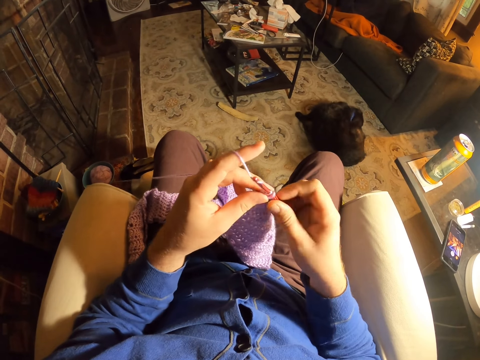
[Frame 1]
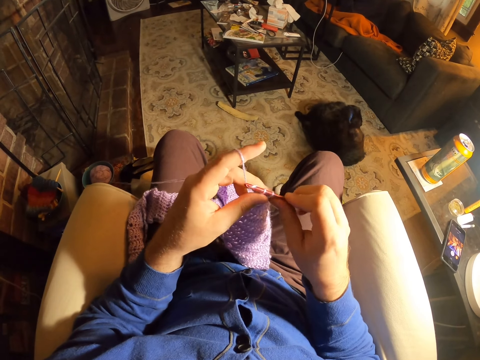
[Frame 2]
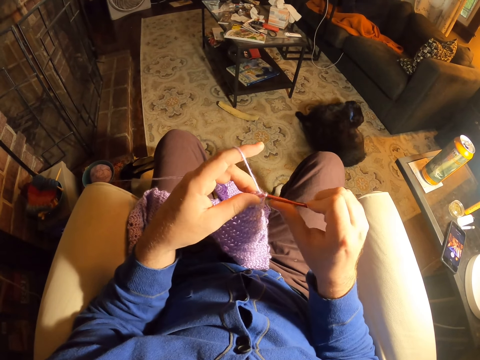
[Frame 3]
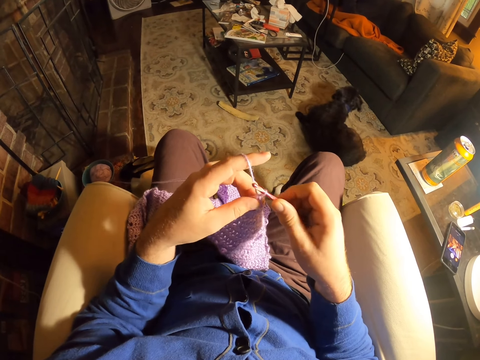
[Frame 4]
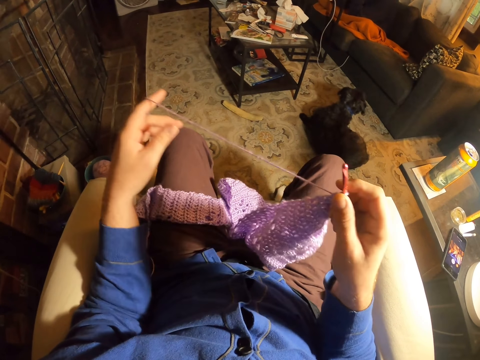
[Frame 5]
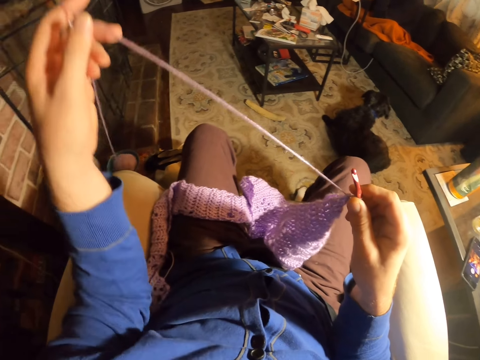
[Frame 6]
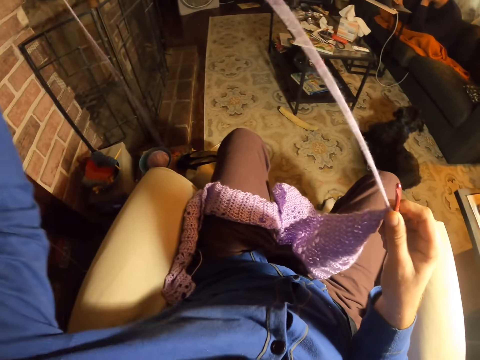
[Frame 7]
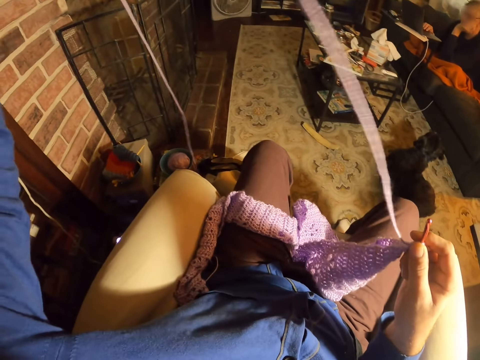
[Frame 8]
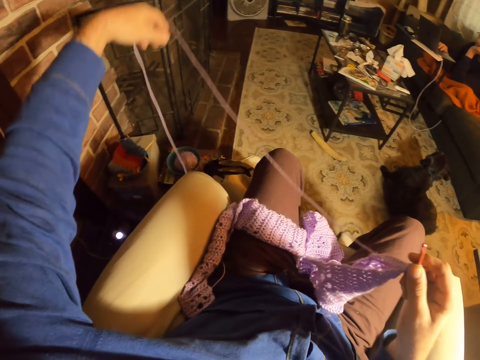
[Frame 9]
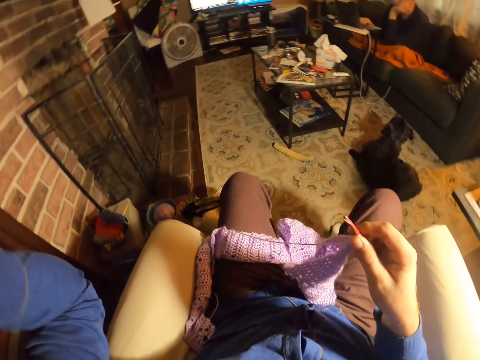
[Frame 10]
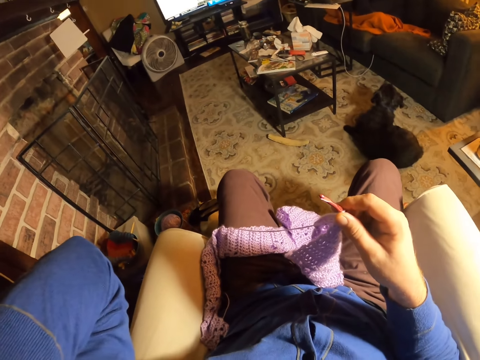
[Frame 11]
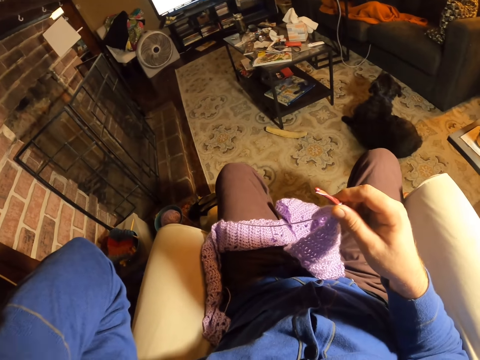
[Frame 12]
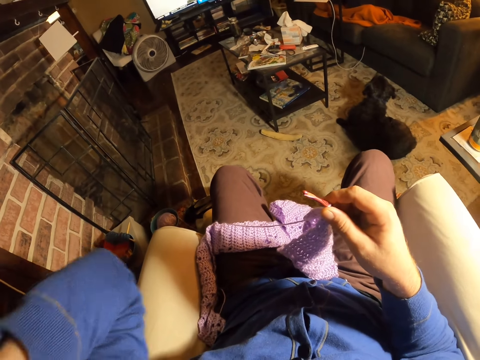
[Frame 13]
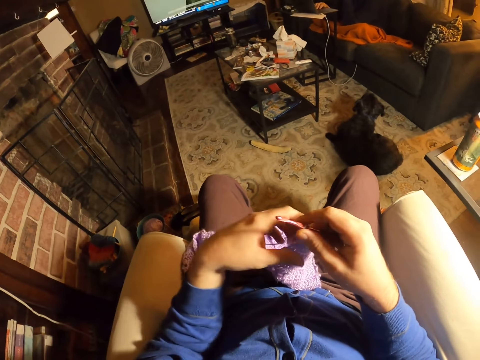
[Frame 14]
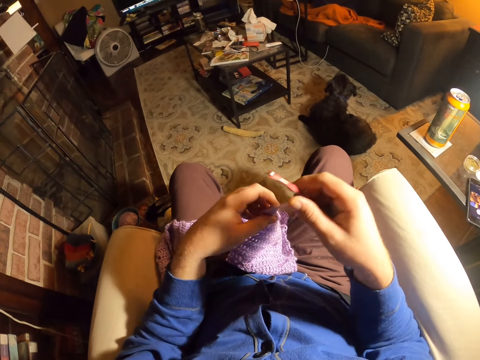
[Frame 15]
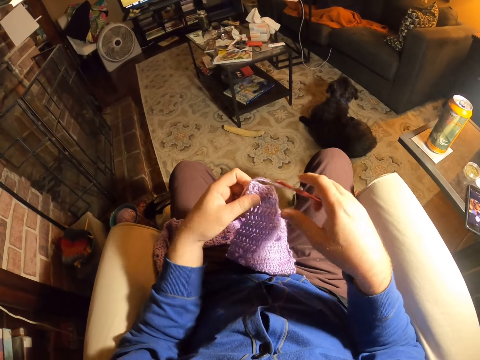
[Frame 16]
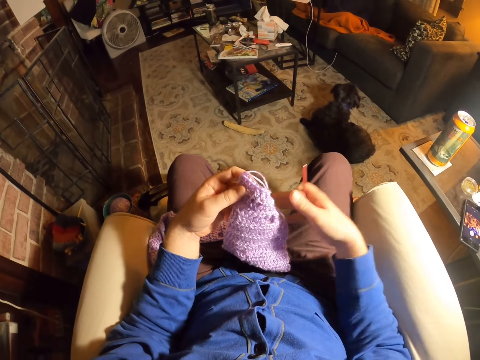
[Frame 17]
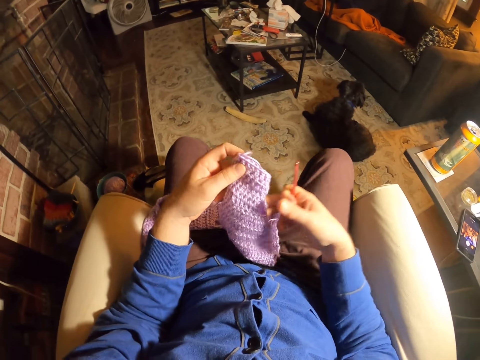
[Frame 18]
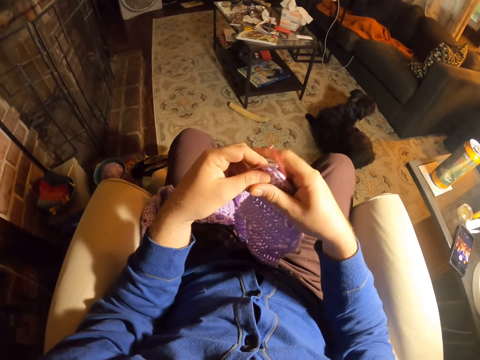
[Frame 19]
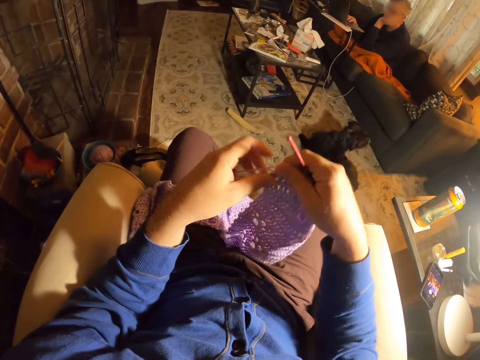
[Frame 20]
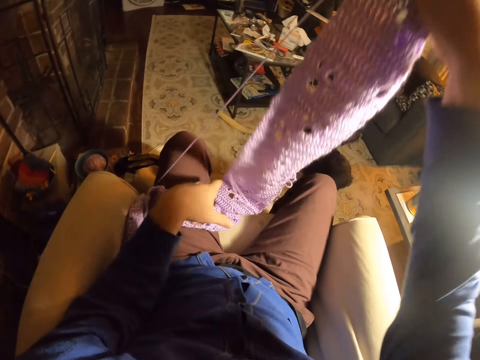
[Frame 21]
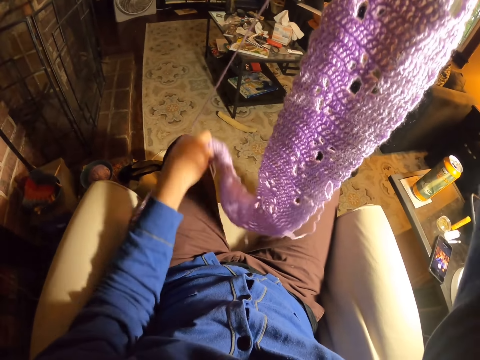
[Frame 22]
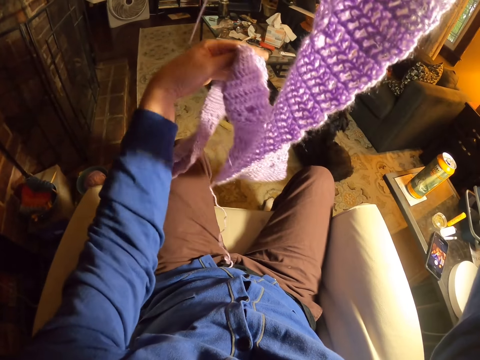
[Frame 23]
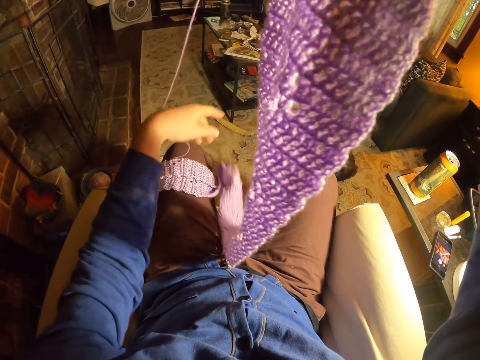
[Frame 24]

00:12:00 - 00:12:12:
The camera wearer rolls thread around the crochet needle. He knits a fabric with the crochet needle. He unrolls yarn from the finger. He pulls the thread. He drops the thread on his thigh. He scratches the head. He holds the fabric. He lifts up the fabric. He switches the fabric to the other hand. He removes the fabric from the thigh.

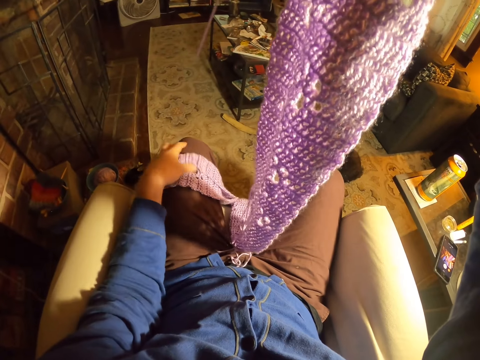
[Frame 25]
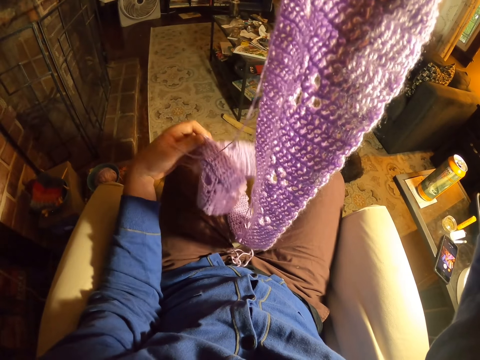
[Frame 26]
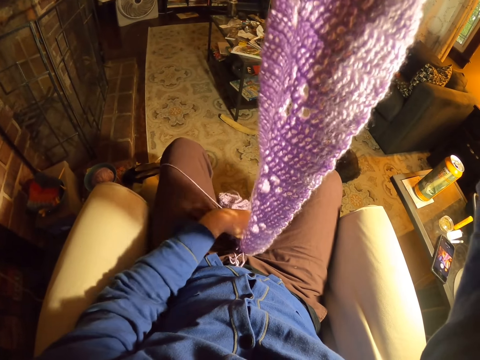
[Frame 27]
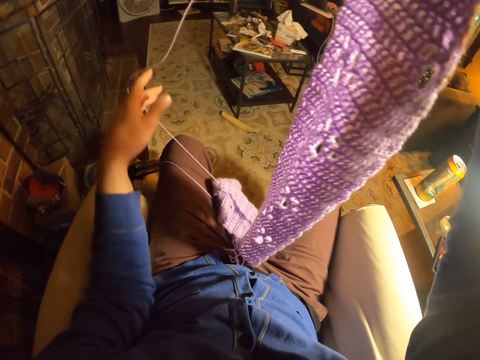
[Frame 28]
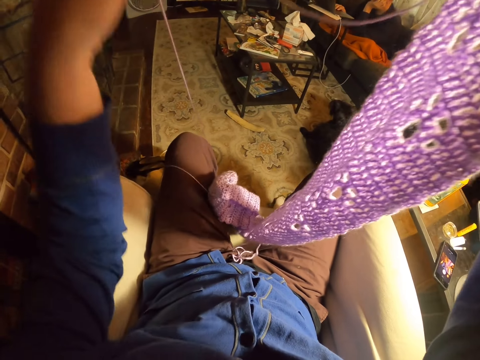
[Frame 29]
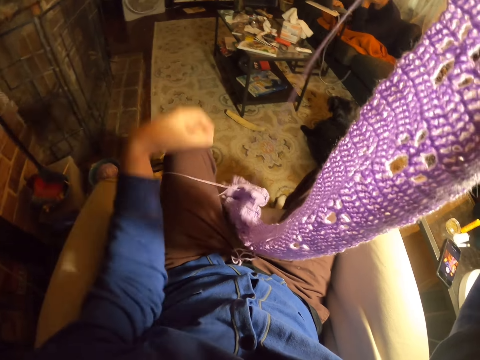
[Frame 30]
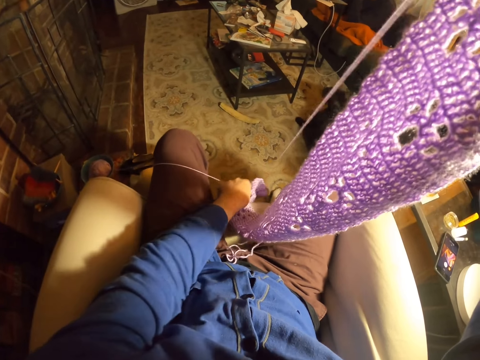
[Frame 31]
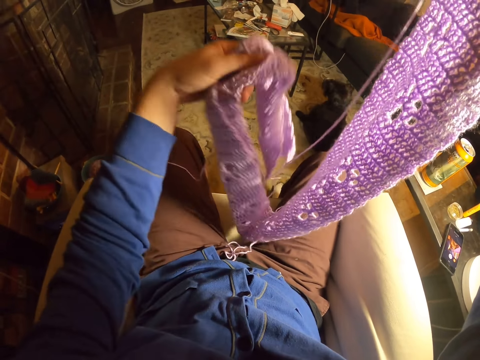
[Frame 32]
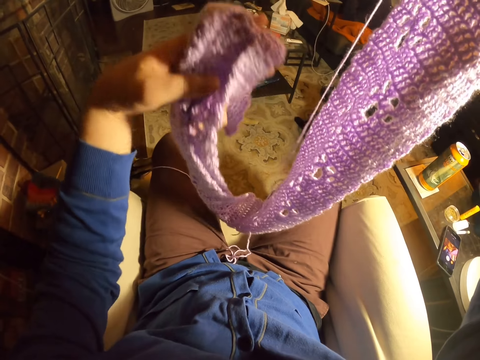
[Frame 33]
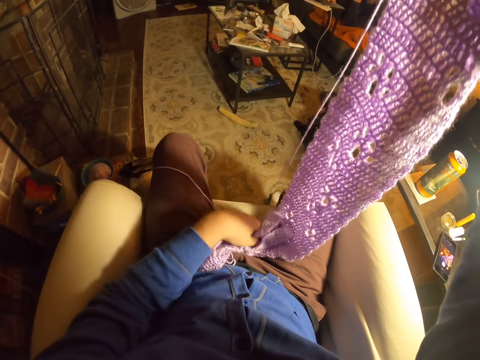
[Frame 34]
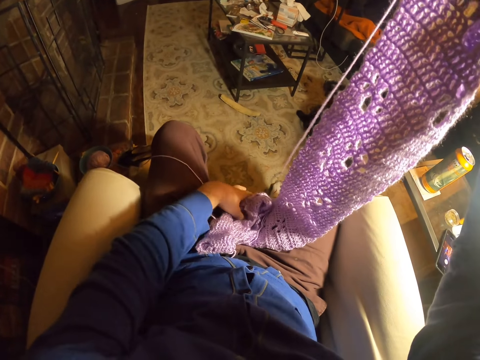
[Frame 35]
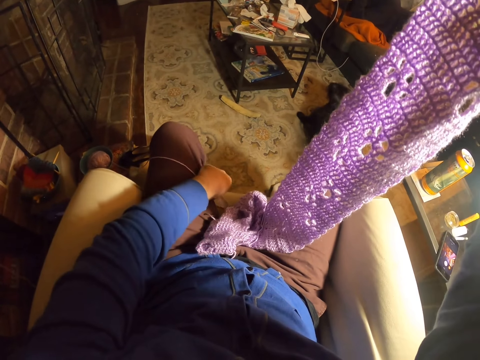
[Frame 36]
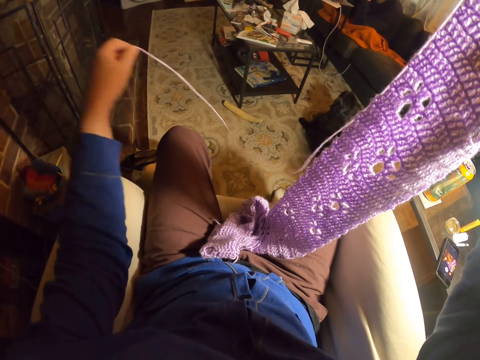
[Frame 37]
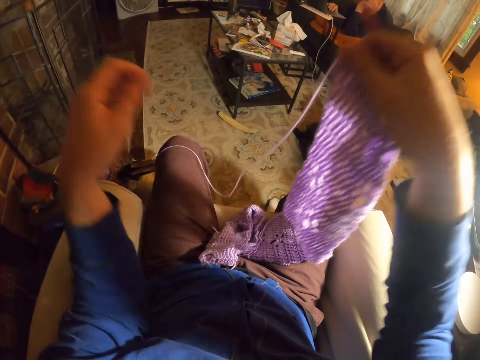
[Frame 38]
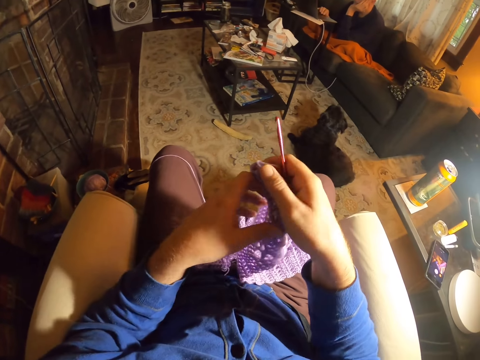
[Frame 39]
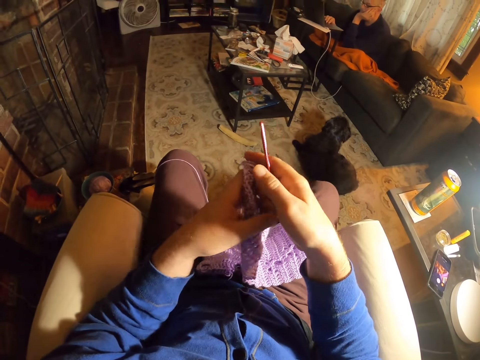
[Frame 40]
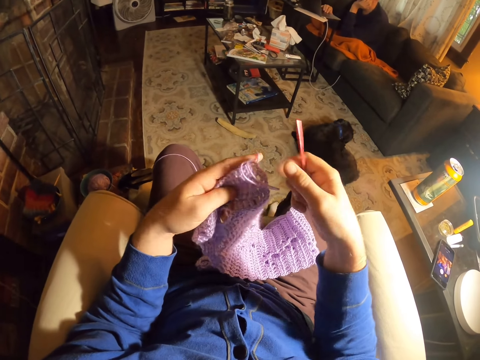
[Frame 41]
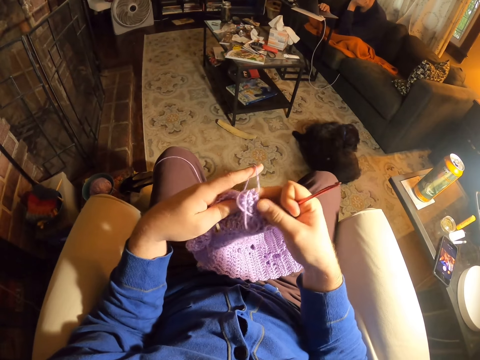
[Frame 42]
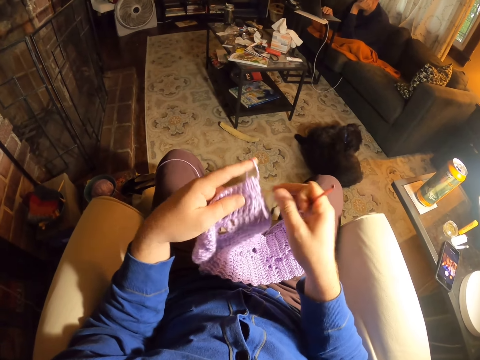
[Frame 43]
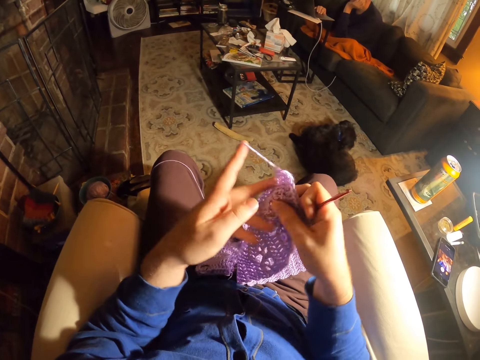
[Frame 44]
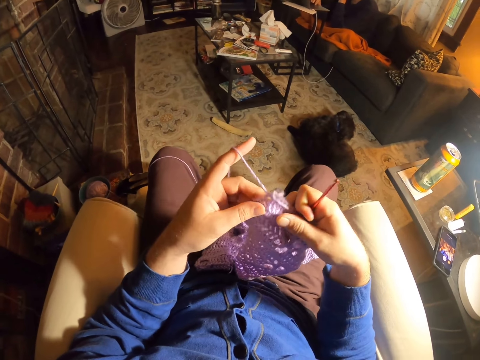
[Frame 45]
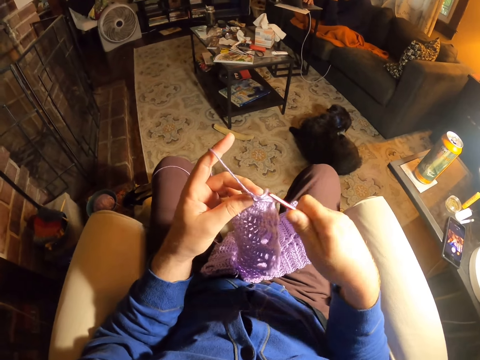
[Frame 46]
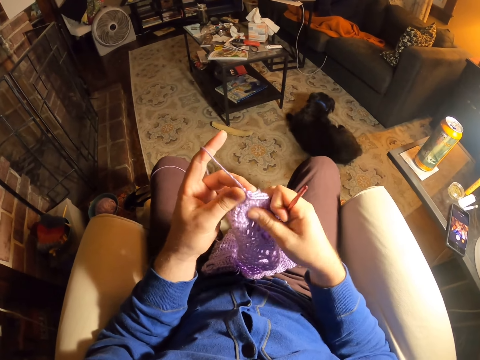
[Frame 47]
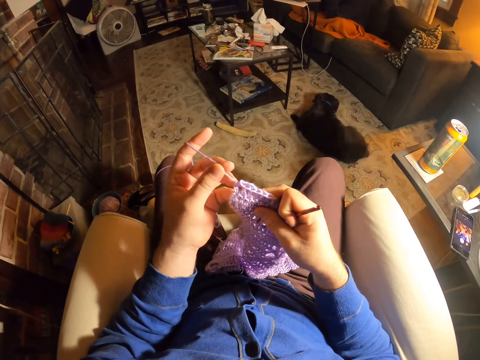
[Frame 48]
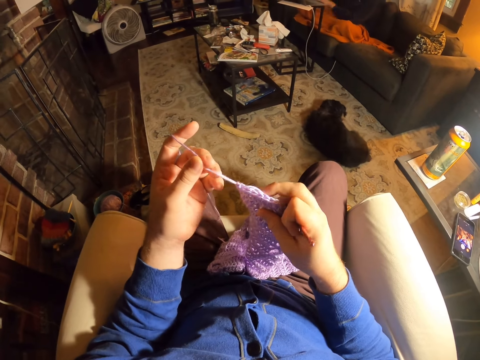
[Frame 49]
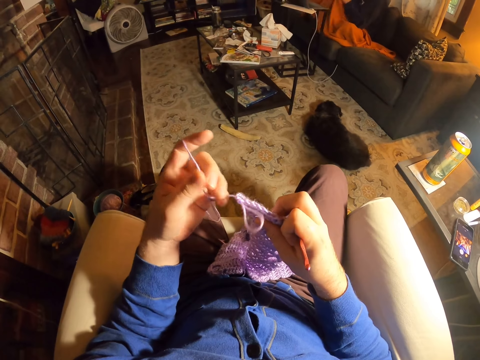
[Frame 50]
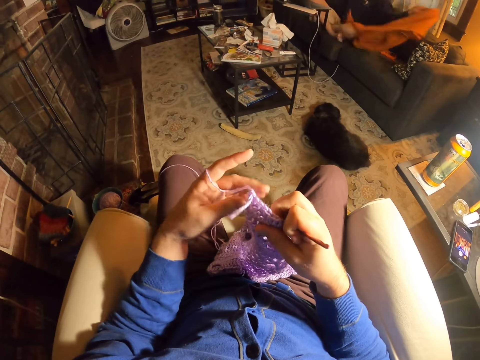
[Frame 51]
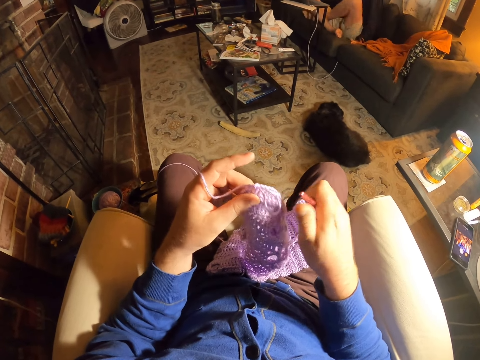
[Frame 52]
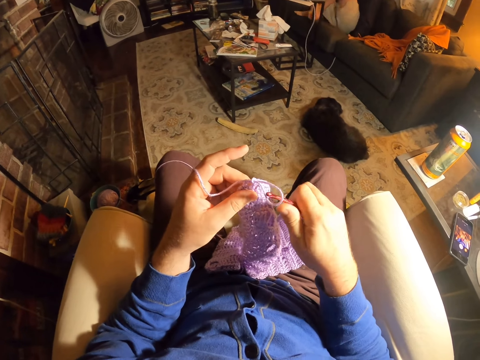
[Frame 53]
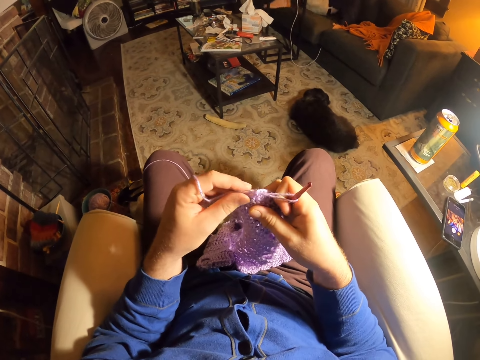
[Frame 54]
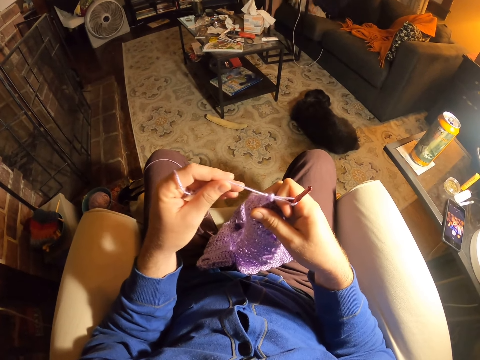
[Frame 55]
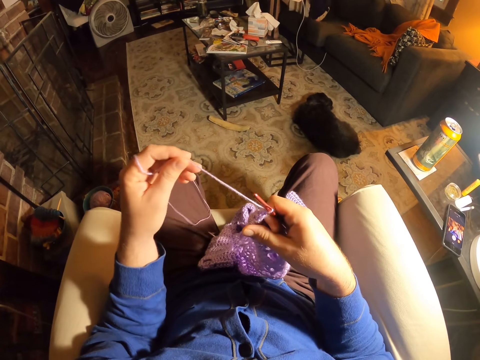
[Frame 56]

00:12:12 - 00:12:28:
The camera wearer puts the fabric on the couch. They straighten the yarn. They pull the thread. They touch the fabric. They pick up the fabric. They put the fabric on the couch. They straighten the yarn. They pull the thread. They put the thread aside. They turn the fabric. They switch the fabric to the other hand. They examine the fabric stitches. They pull yarn from the fabric. They put the crochet needle in the thread. They pull the thread.
